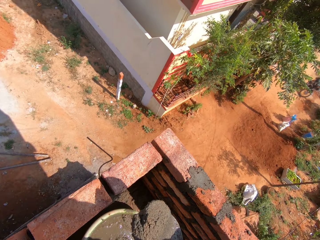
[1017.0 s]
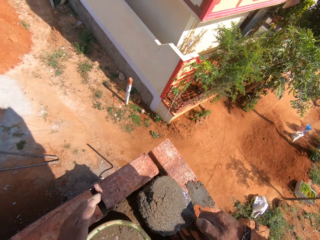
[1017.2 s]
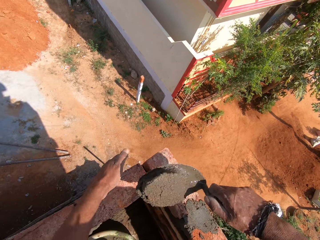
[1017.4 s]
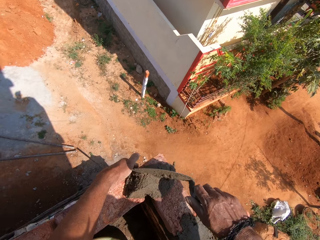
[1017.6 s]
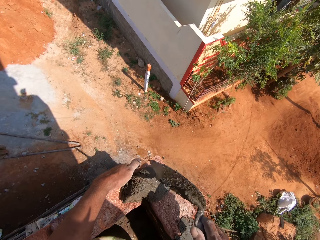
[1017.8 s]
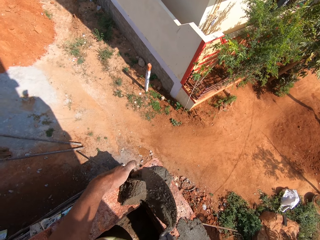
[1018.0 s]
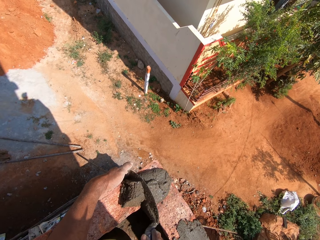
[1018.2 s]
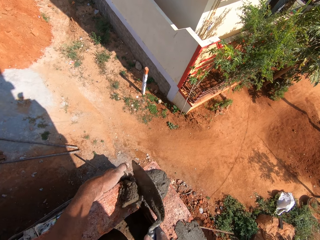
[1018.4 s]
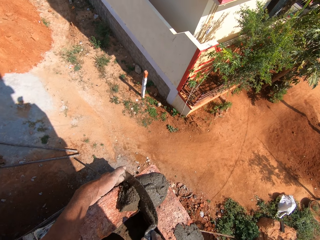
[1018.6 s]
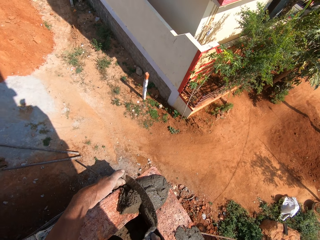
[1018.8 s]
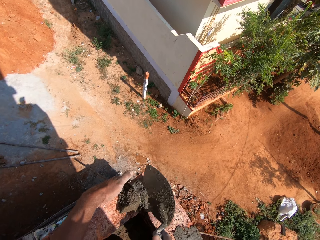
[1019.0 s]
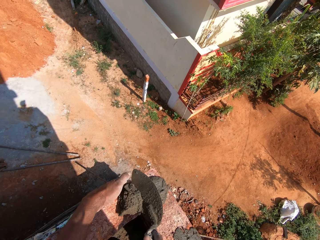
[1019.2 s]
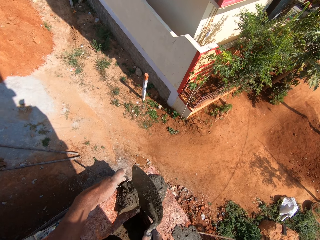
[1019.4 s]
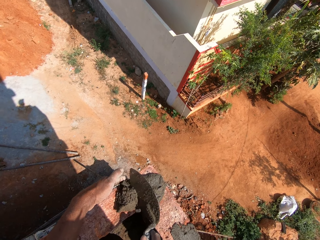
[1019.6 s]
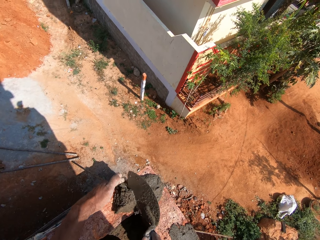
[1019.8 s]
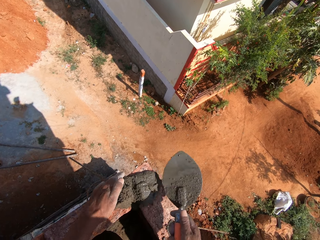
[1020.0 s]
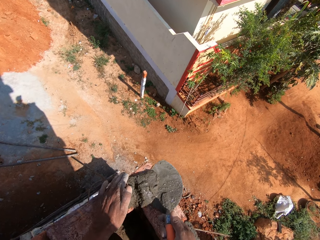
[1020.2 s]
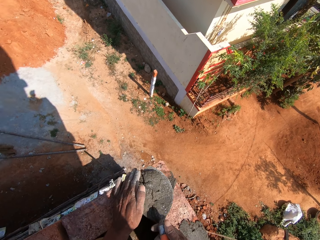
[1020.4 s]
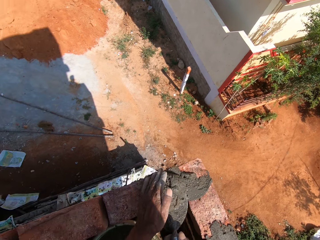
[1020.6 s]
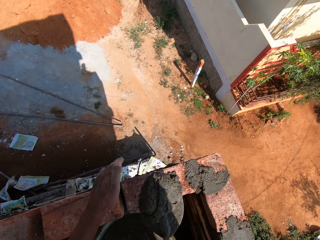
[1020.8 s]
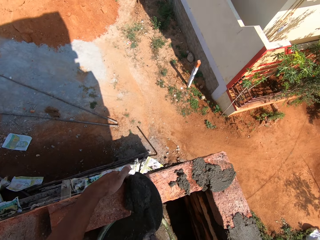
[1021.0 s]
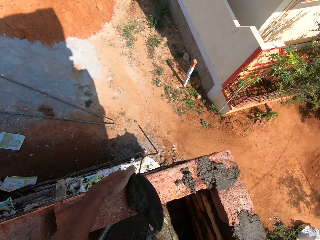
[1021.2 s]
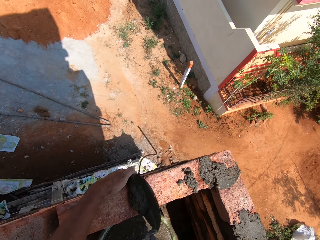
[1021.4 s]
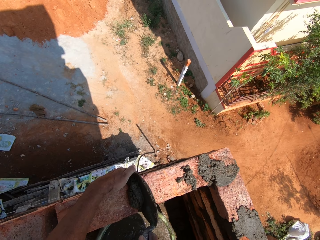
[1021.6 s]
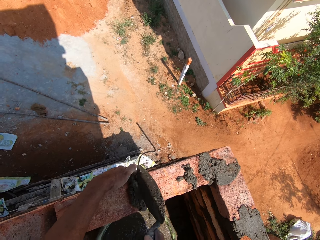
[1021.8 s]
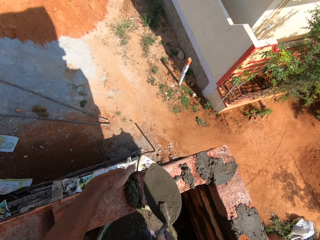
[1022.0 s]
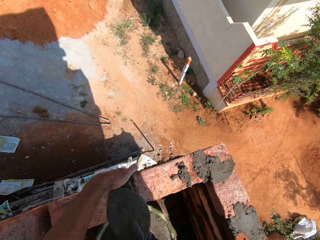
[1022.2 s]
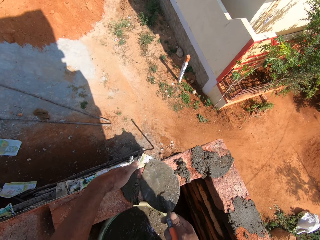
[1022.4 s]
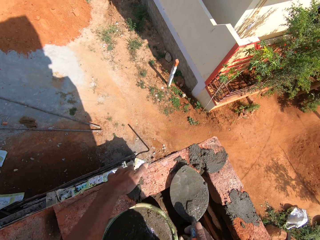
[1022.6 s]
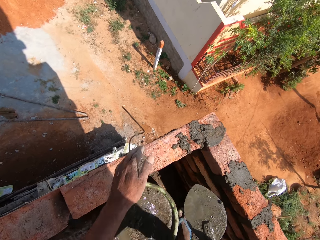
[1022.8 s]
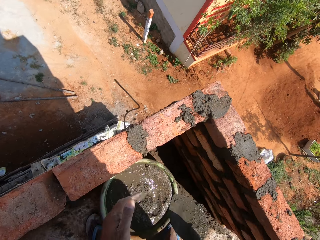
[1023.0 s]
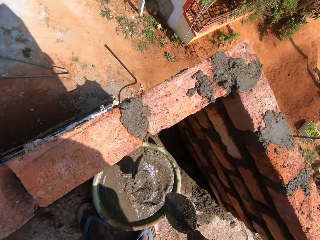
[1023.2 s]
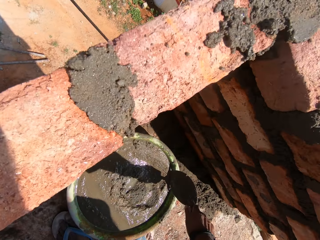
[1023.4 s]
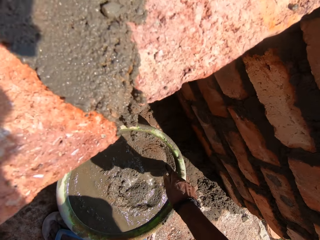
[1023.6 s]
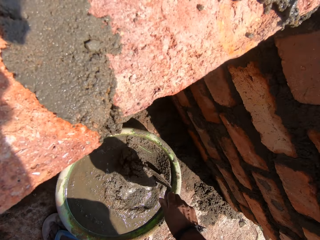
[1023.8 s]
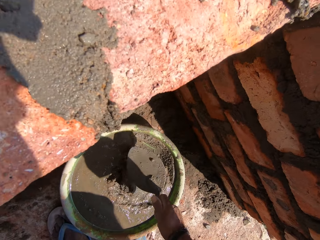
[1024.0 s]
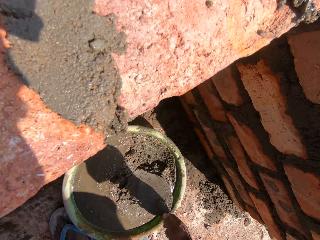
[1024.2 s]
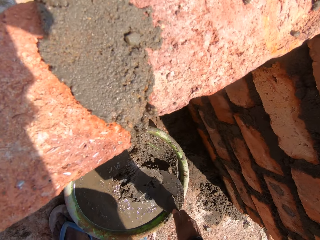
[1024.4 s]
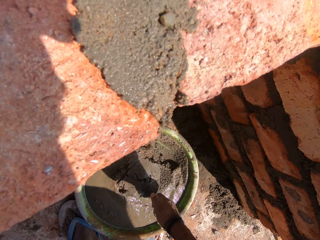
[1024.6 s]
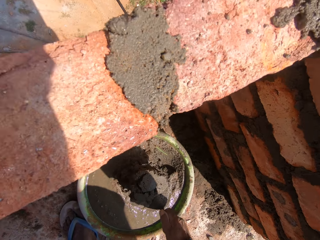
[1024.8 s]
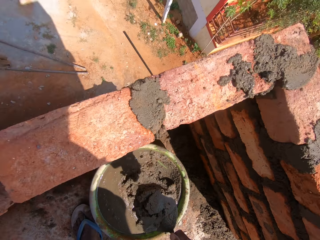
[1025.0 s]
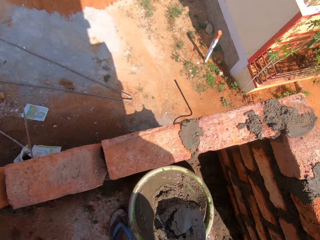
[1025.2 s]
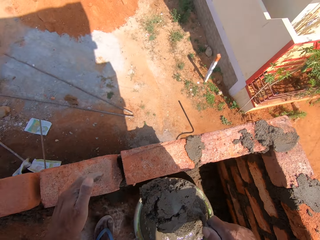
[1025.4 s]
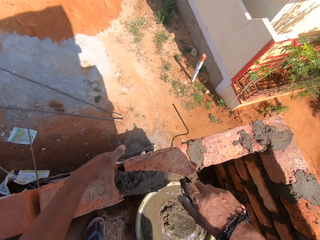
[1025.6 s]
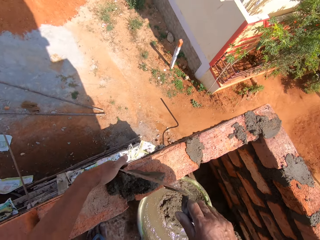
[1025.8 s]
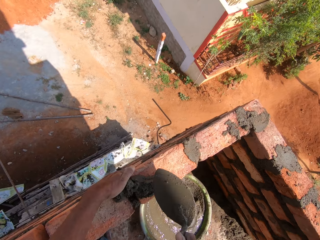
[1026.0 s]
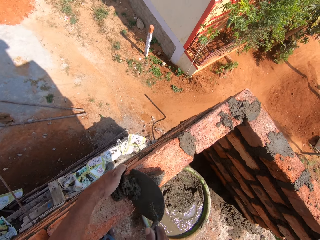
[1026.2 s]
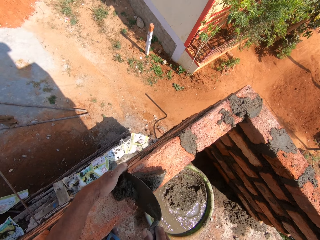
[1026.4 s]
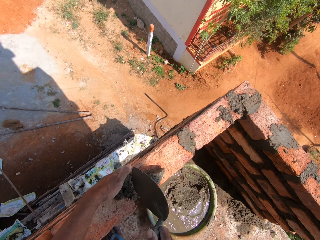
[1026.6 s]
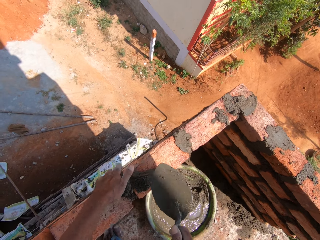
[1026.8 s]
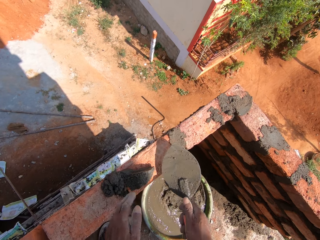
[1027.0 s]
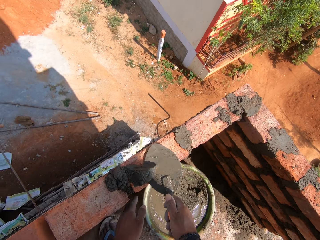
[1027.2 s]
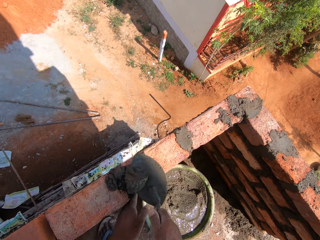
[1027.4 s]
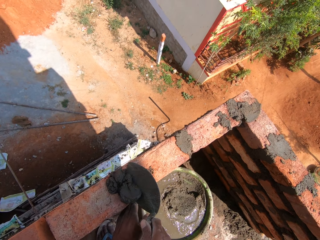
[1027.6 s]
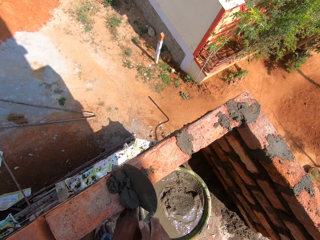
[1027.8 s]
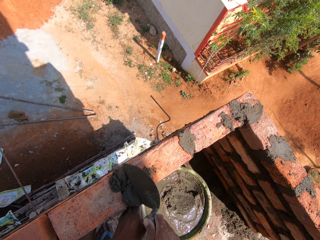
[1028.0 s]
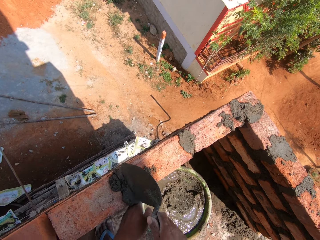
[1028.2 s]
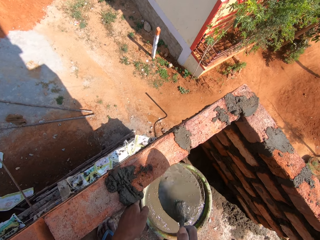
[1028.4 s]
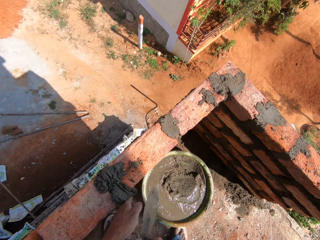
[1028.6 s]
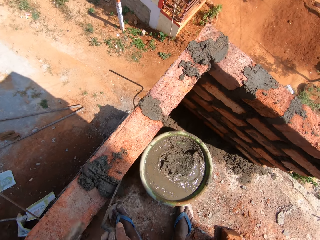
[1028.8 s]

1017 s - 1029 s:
The camera wearer applies the mortar in between the bricks. They scoop the mortar with the trowel. They apply the mortar in between the bricks. They scoop the mortar with the trowel. They apply the mortar in between the bricks.

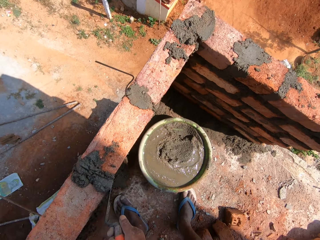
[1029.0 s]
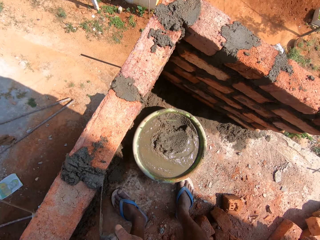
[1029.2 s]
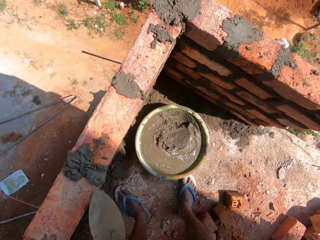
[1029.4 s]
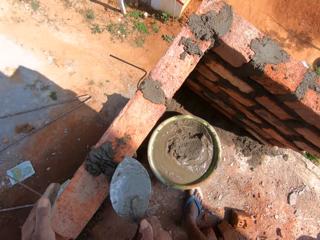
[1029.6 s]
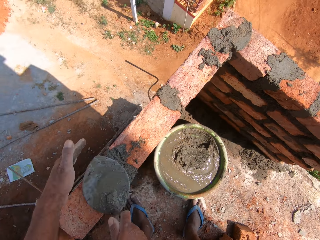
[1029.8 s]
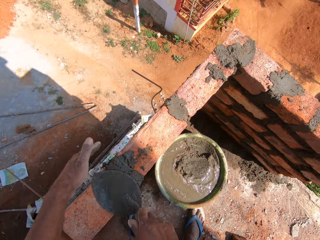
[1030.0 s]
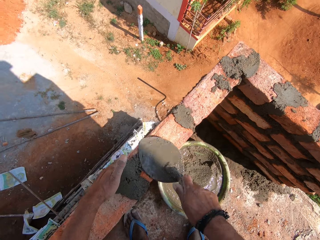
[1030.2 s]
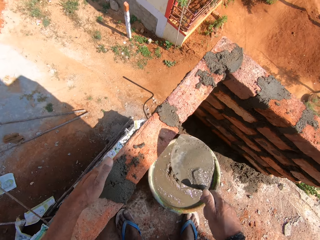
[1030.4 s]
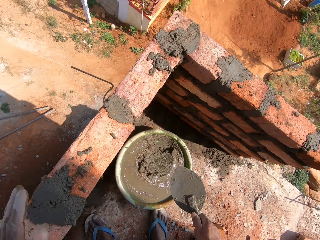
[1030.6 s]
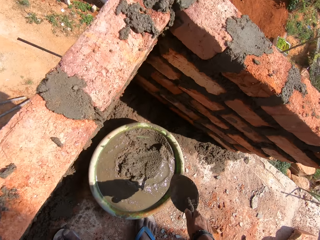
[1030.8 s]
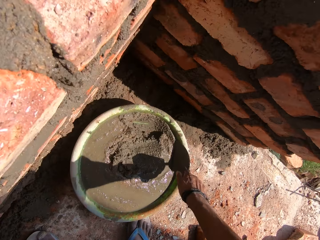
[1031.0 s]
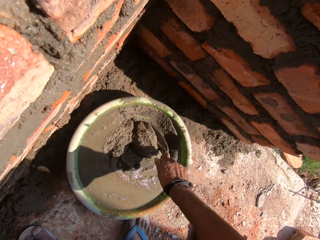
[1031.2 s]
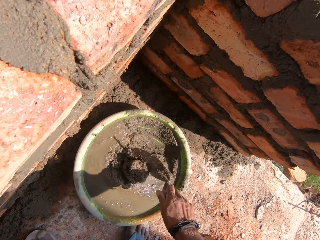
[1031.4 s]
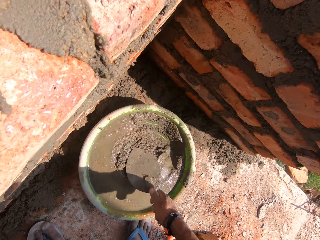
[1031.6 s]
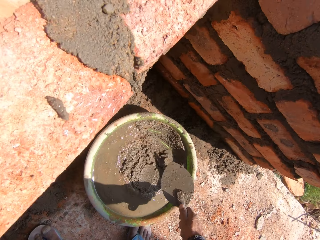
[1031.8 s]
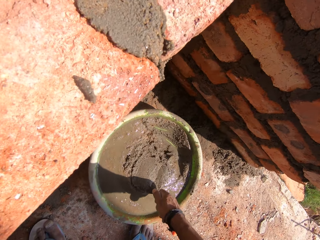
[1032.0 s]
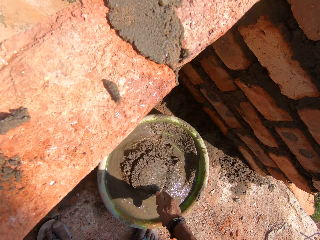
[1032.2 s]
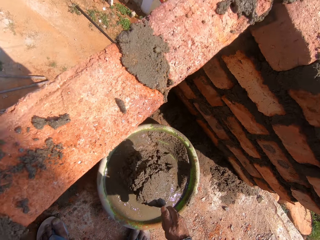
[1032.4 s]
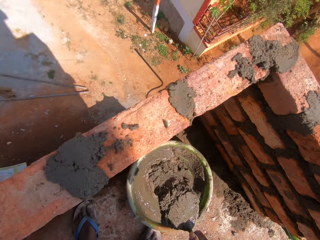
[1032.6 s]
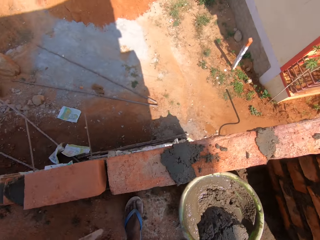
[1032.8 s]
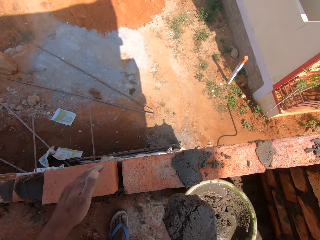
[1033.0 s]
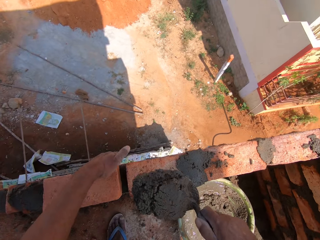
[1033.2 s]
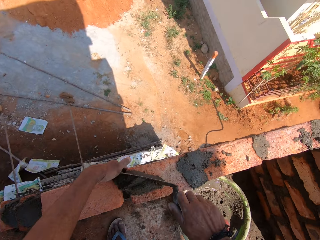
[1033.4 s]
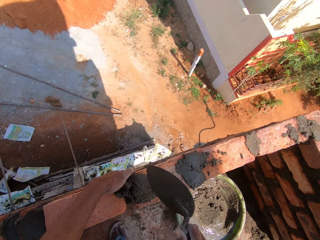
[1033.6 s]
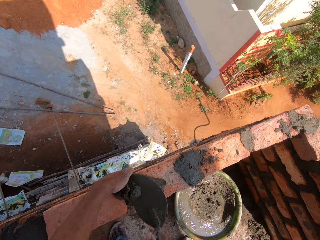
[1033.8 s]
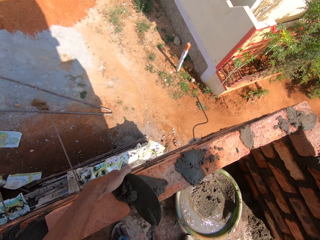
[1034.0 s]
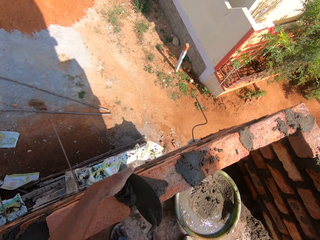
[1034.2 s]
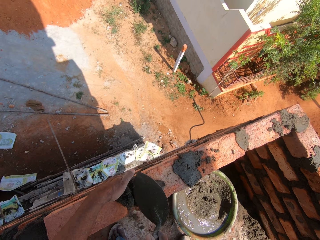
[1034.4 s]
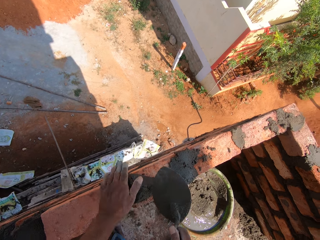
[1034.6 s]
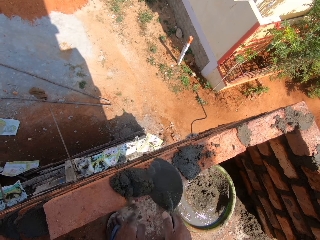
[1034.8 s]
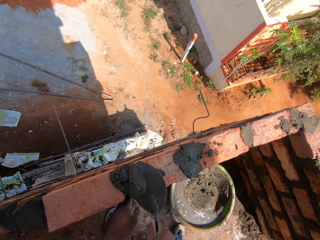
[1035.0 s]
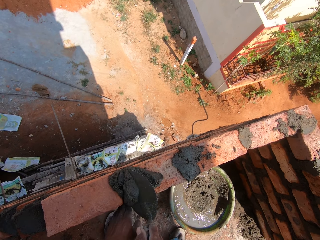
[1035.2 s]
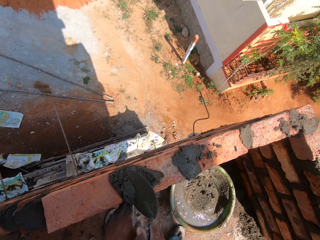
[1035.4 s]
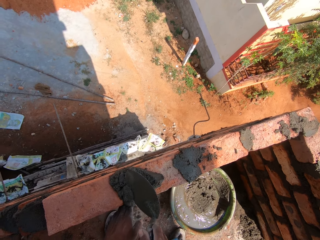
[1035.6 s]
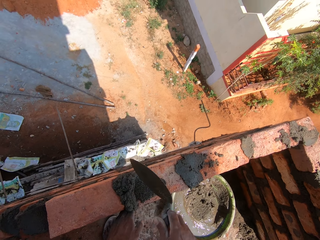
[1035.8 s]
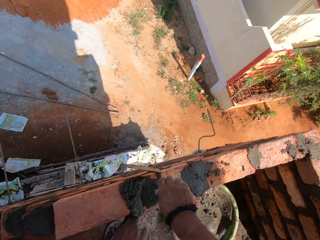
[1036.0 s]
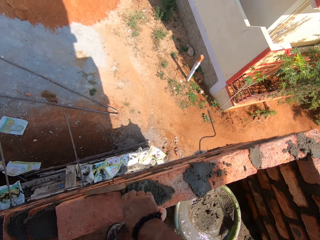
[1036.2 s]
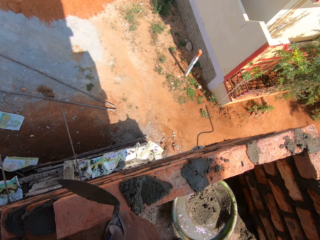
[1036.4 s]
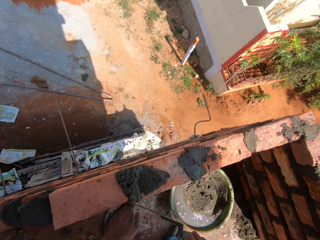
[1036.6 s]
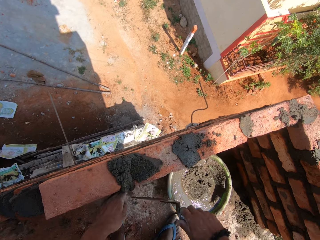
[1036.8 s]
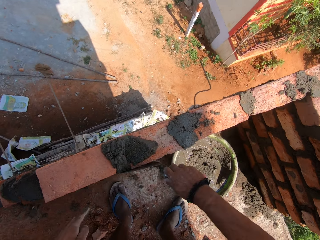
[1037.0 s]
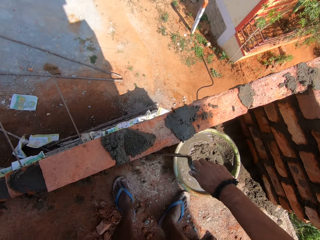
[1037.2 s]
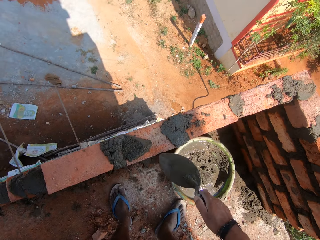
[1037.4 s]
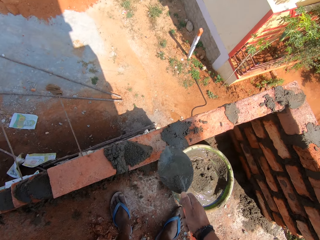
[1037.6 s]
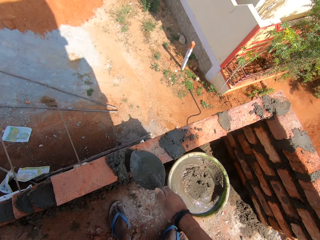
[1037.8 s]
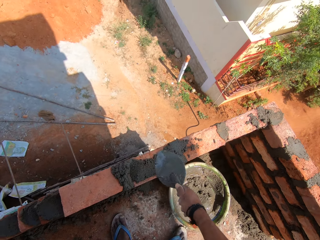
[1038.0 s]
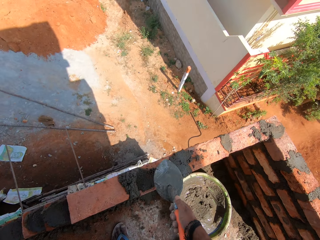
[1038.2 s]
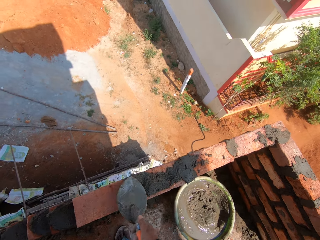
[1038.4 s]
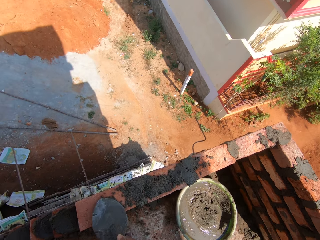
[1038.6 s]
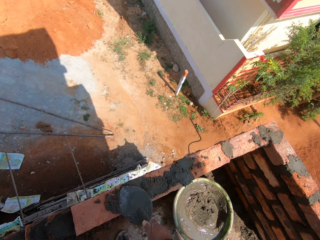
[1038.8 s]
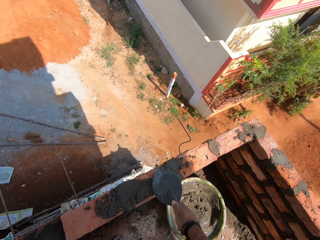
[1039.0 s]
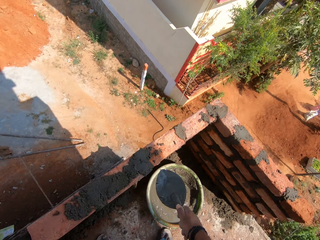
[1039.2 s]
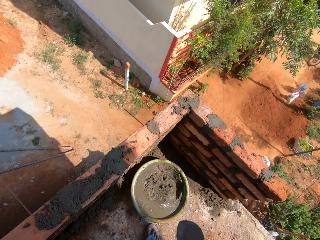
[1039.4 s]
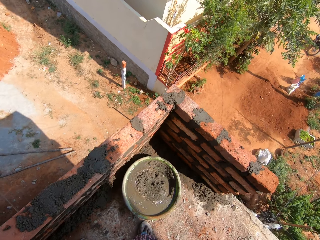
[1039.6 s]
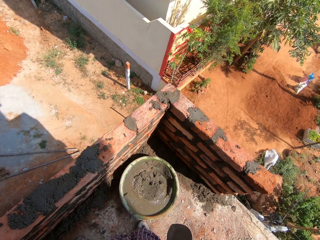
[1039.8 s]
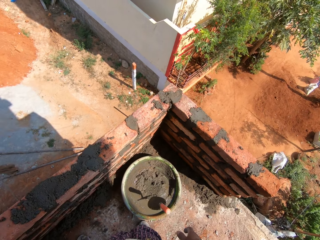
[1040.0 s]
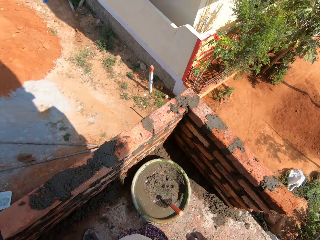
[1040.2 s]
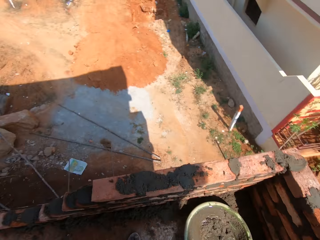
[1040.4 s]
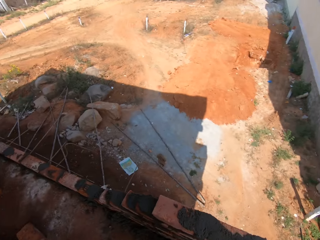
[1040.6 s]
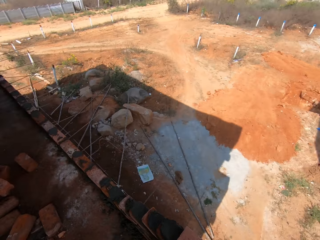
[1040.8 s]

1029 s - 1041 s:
The camera wearer applies the mortar on the bricks. They scoop the mortar with the trowel. They put the mortar between the bricks. They apply the mortar on the bricks. They drop the trowel in the container.
